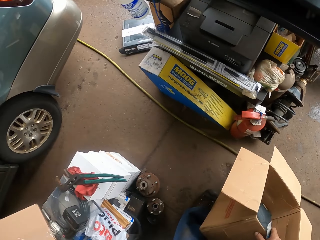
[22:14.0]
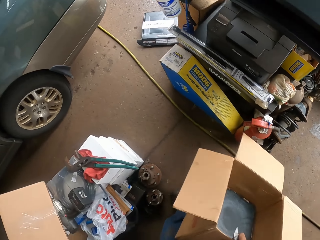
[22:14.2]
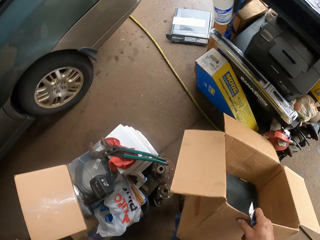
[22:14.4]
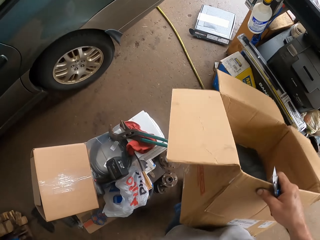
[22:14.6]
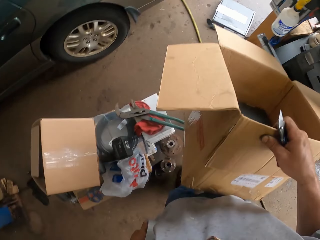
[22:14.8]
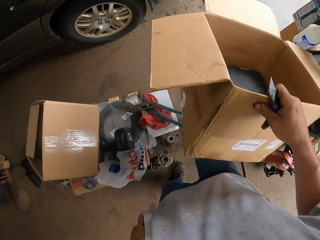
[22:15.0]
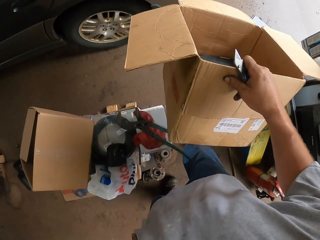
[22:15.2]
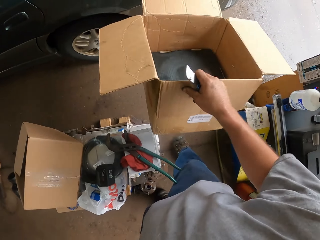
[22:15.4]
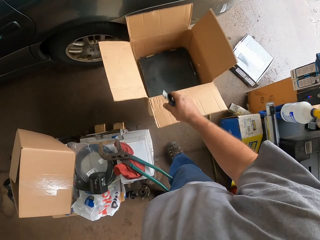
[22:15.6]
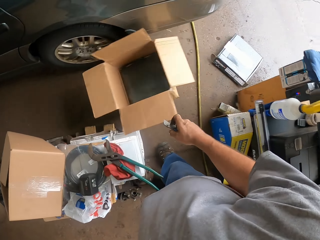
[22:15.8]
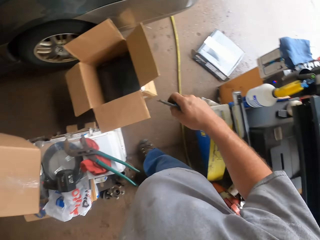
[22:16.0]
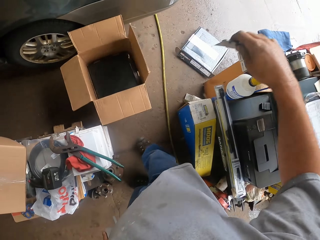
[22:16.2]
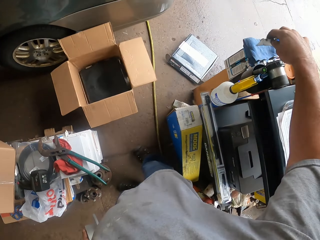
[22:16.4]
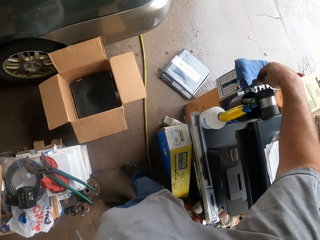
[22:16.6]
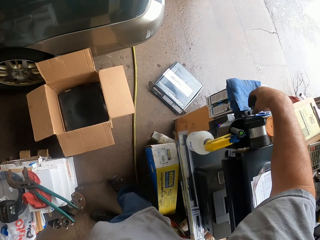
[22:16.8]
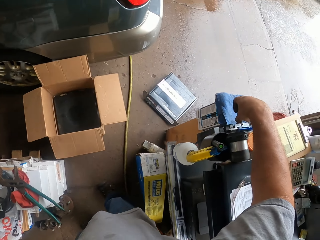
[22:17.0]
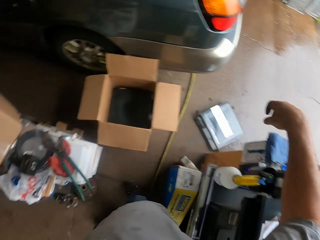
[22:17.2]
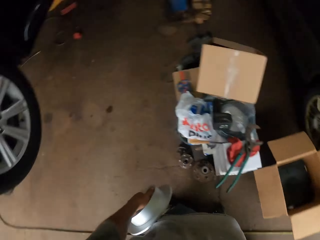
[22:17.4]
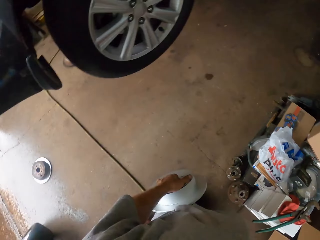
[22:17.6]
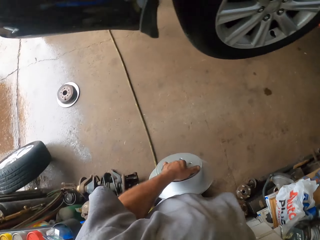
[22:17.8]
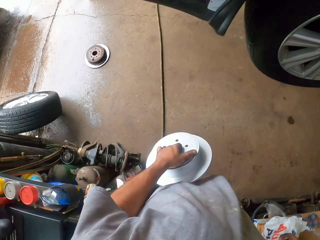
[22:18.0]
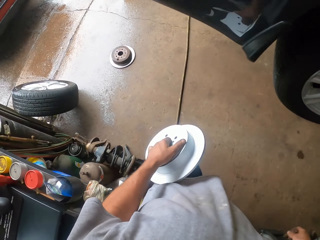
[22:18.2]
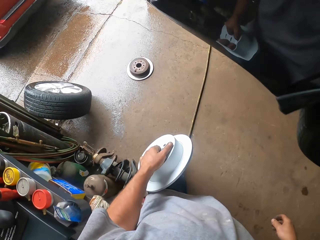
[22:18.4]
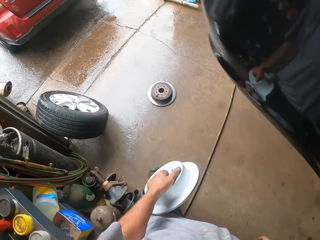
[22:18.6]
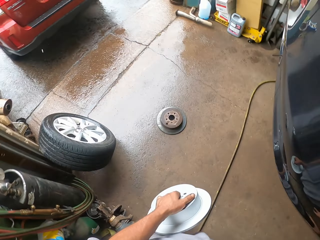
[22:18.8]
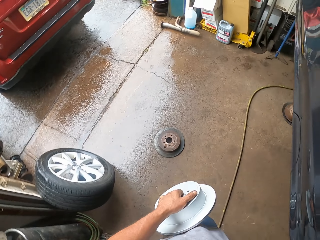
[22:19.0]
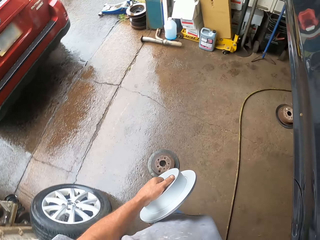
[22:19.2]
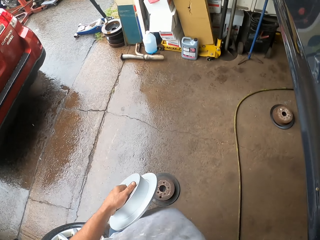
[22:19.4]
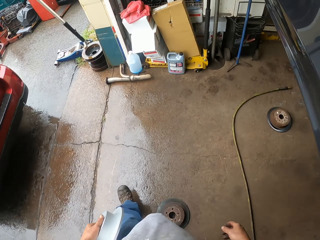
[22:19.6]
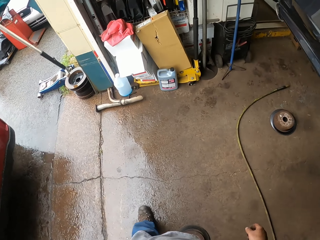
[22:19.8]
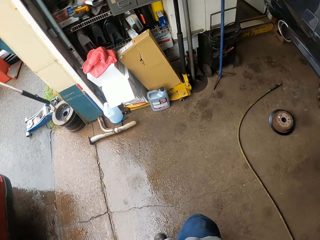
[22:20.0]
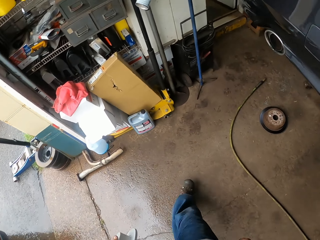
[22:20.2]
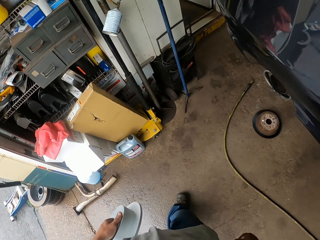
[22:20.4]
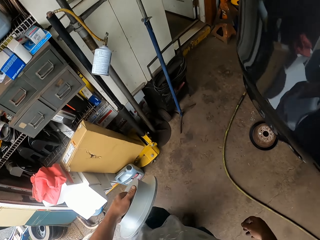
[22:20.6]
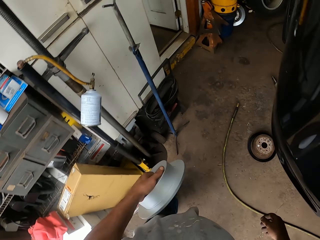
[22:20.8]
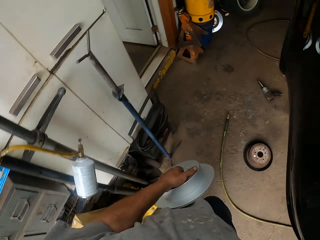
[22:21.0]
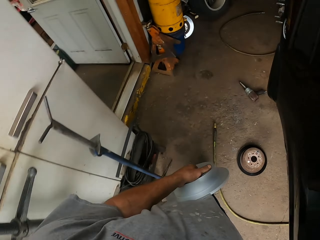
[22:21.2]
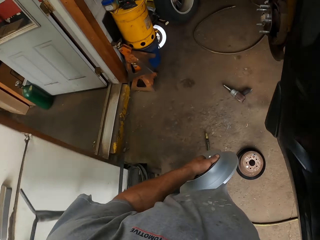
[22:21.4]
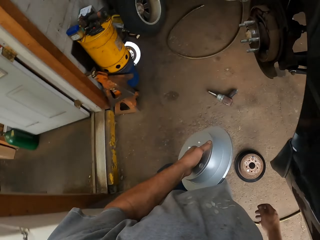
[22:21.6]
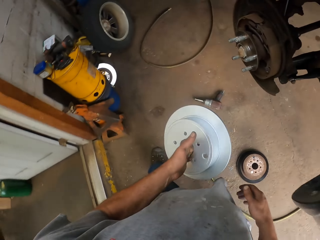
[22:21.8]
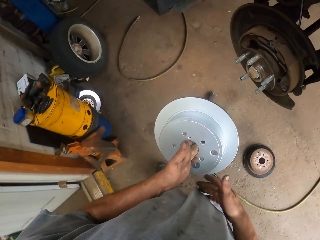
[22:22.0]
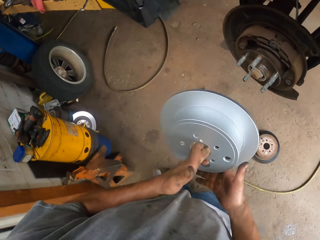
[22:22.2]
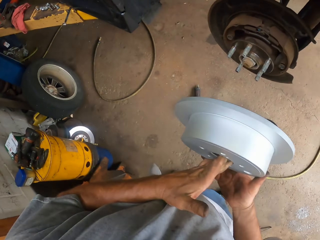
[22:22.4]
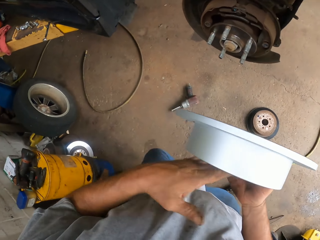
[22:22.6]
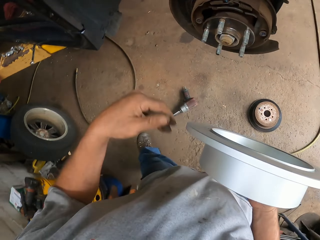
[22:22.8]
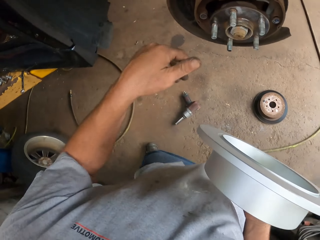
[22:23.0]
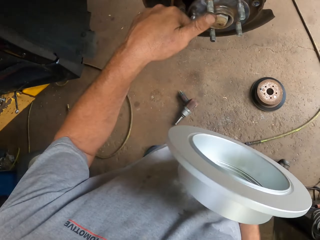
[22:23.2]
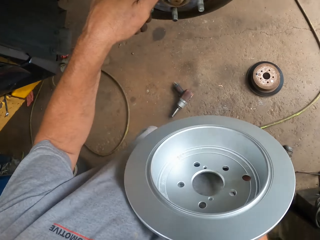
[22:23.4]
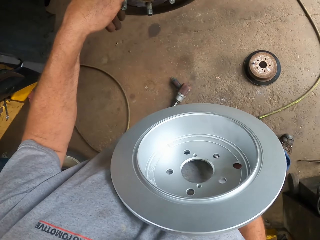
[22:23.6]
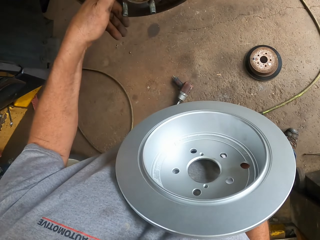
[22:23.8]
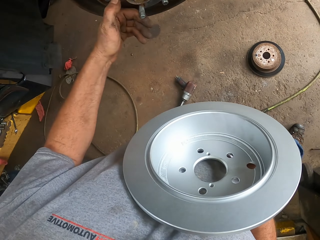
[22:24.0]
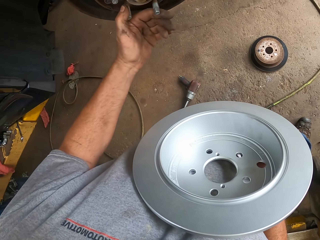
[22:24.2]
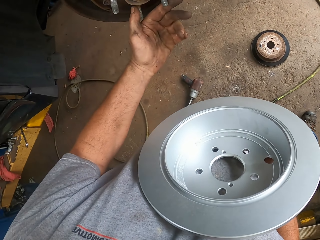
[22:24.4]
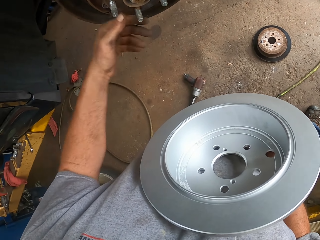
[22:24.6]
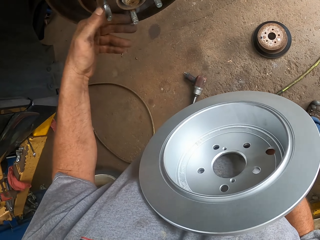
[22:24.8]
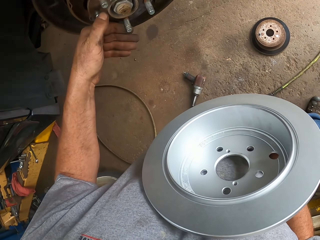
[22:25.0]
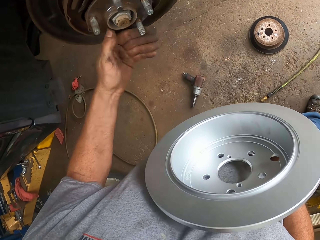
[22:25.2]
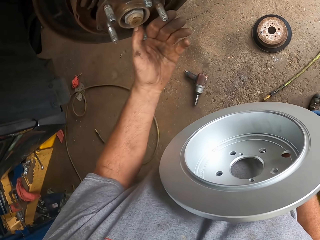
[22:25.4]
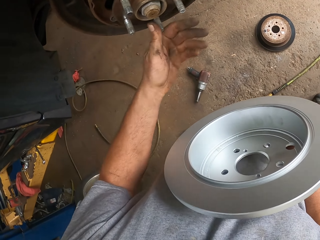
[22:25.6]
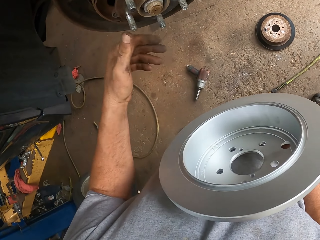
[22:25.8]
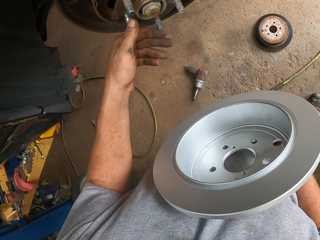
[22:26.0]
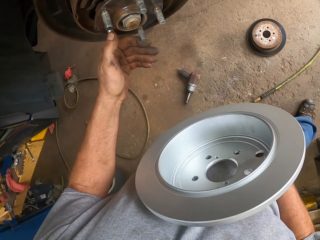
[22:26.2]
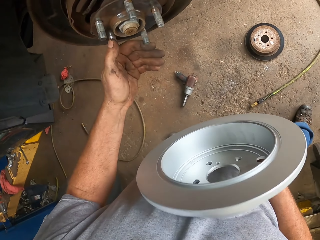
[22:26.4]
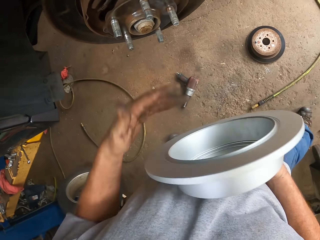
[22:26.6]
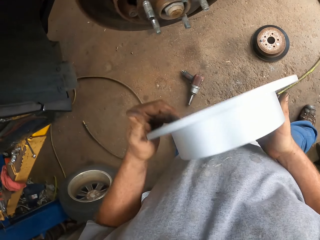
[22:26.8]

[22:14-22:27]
The camera wearer takes the box. They put the box down. They throw the carton on the floor. They place the cutter aside. They walk around the garage. They touch the car spare part. They turn the car part wheel.

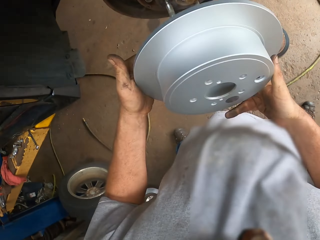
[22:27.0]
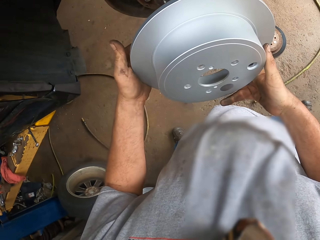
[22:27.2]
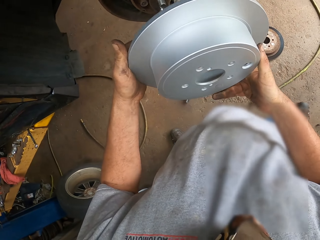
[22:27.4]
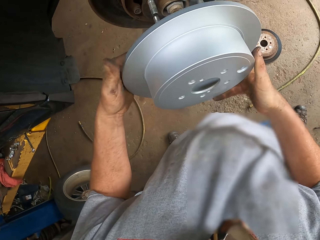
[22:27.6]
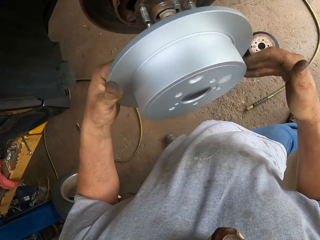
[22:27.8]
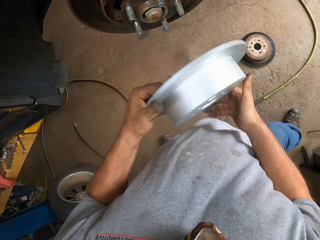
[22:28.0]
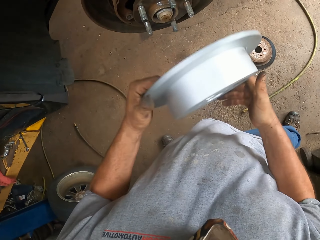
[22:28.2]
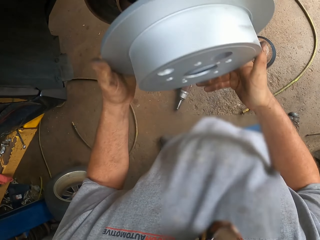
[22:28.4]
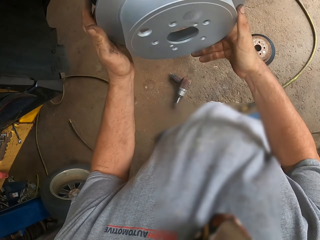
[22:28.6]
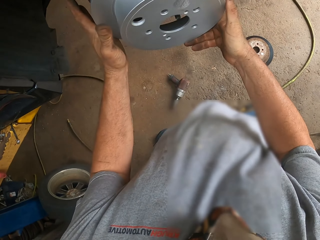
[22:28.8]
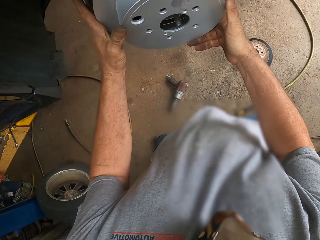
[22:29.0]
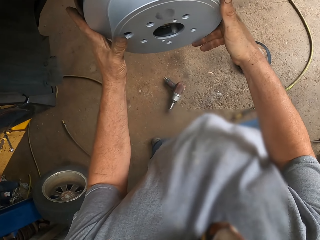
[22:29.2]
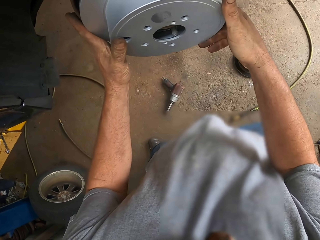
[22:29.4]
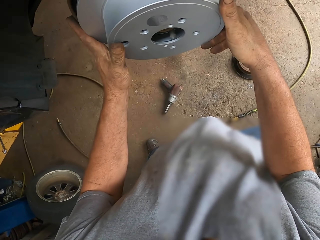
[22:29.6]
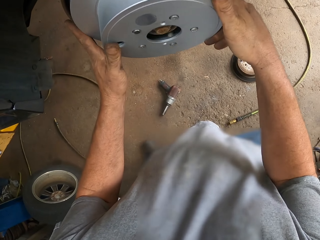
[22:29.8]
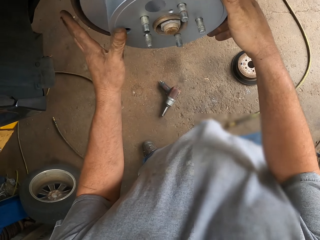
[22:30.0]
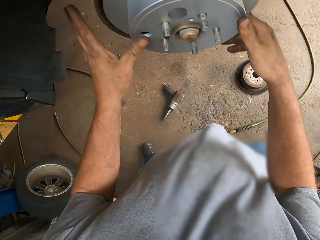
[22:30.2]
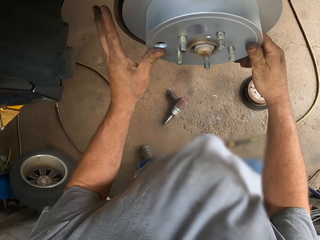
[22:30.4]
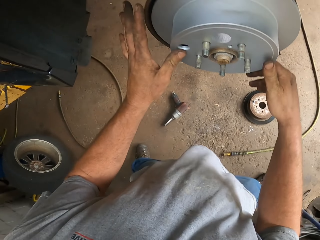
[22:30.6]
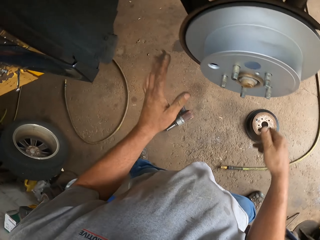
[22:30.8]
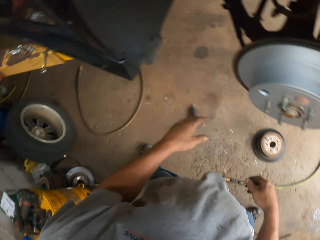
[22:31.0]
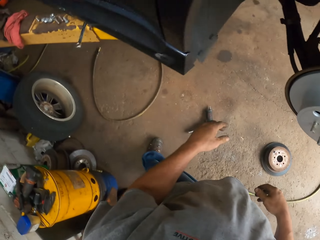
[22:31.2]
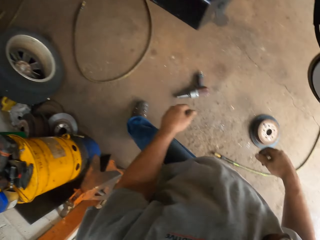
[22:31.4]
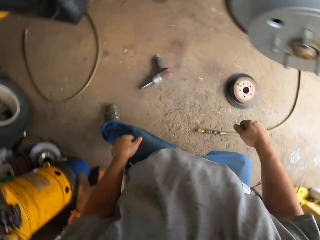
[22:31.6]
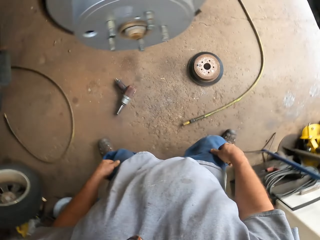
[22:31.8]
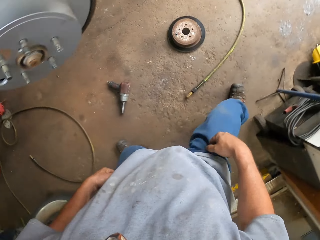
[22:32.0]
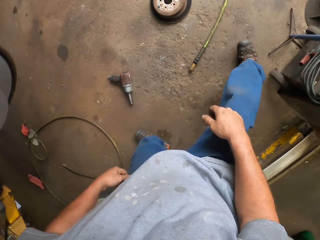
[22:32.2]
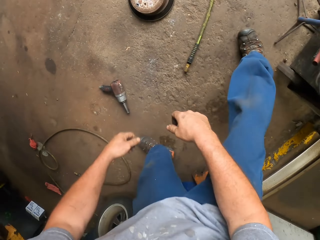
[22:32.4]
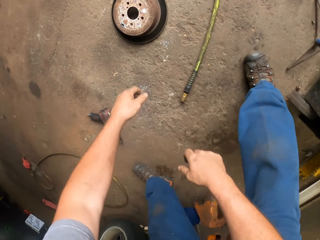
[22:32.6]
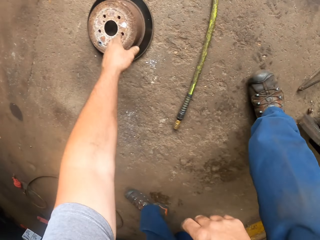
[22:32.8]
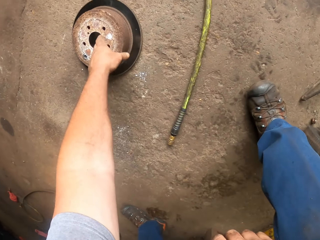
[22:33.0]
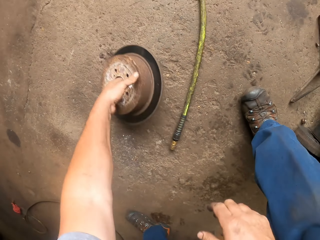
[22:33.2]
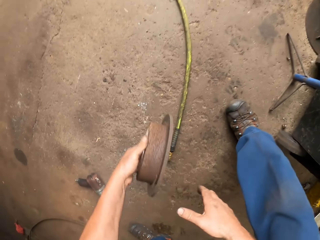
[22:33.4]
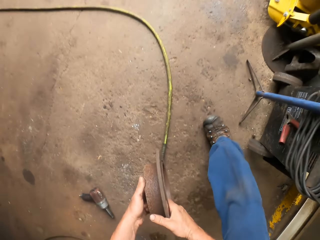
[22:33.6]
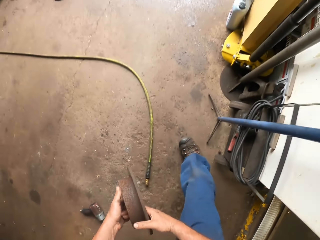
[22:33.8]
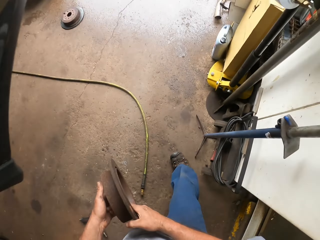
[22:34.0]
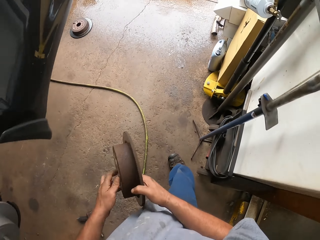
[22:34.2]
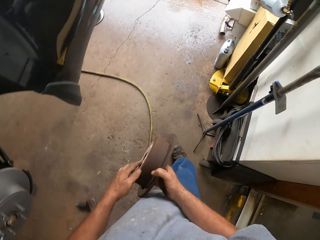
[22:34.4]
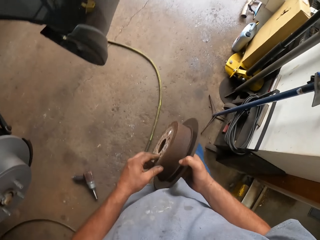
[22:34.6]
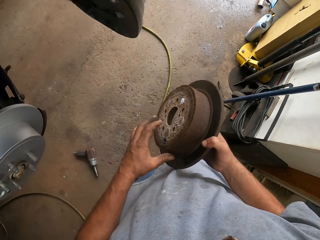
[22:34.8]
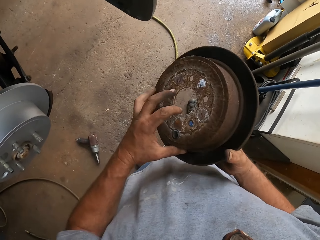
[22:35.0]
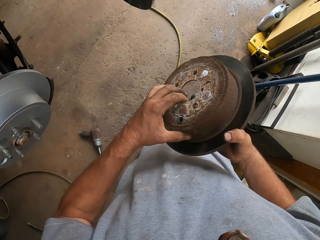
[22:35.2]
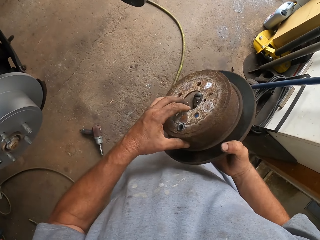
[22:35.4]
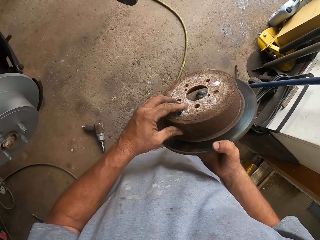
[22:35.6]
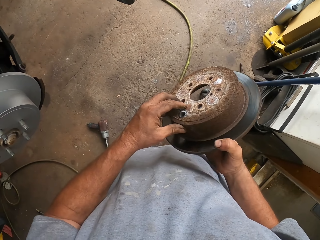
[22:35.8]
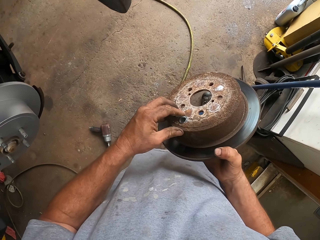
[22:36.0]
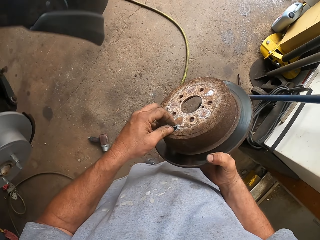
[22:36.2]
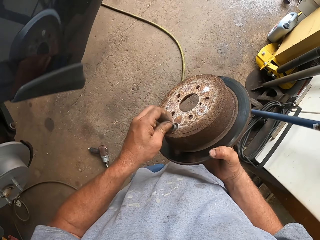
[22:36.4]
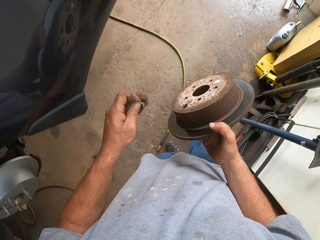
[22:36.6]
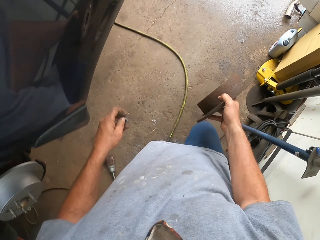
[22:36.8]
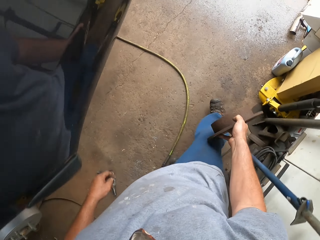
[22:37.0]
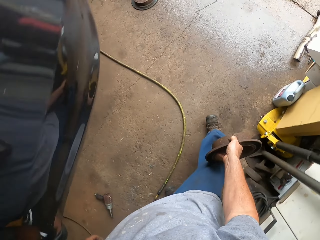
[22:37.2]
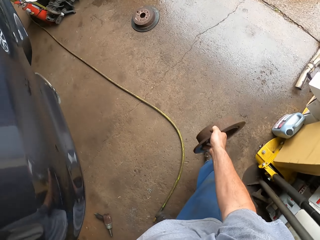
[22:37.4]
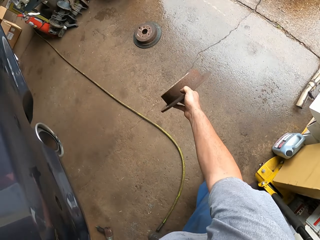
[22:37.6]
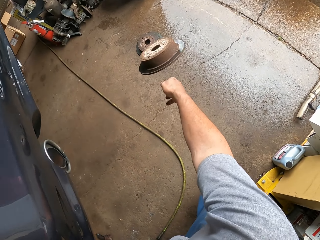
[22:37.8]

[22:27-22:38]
The camera wearer fixes the car spare part. They place a clutch plate to the car part wheel. They walk around the garage. They pick the clutch plate from the floor.
